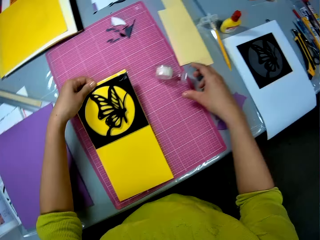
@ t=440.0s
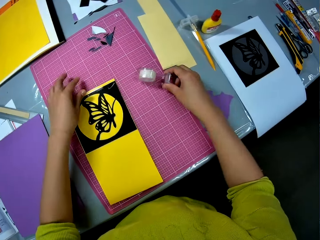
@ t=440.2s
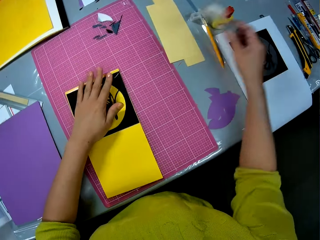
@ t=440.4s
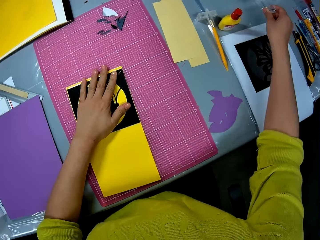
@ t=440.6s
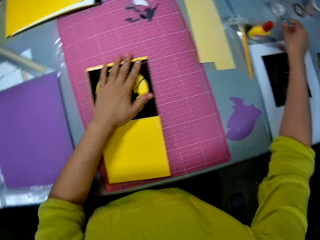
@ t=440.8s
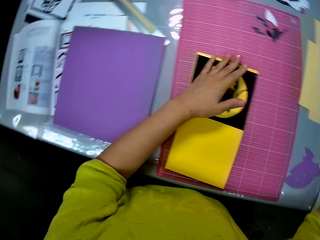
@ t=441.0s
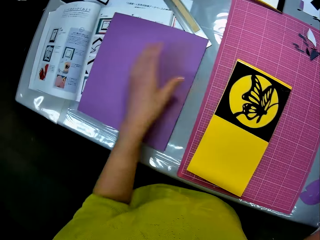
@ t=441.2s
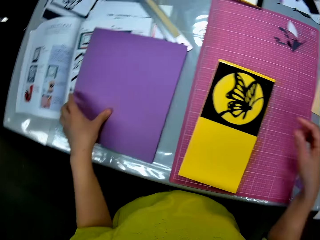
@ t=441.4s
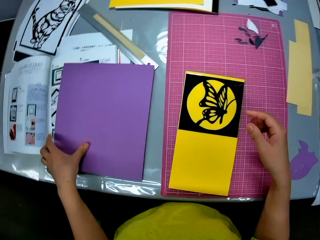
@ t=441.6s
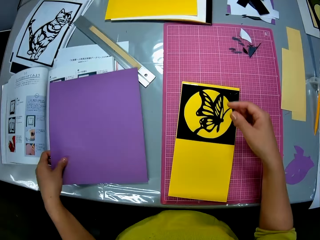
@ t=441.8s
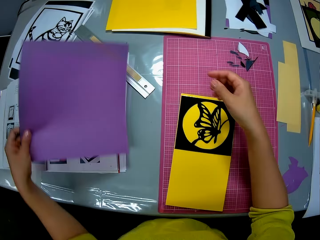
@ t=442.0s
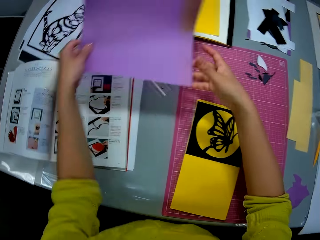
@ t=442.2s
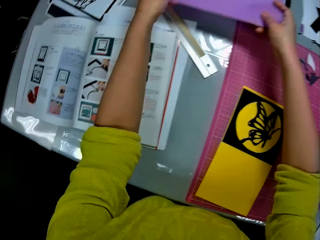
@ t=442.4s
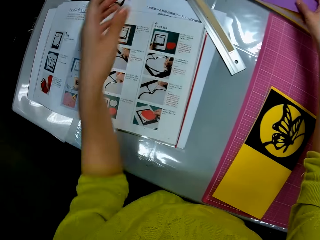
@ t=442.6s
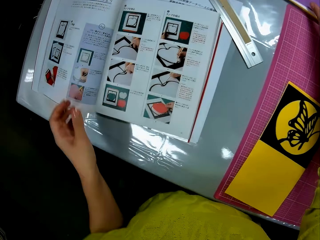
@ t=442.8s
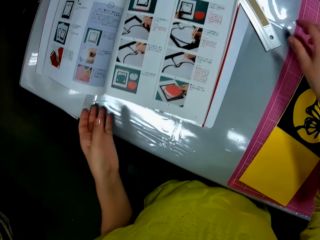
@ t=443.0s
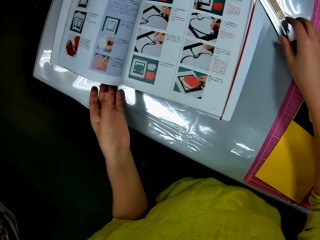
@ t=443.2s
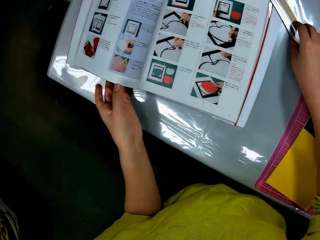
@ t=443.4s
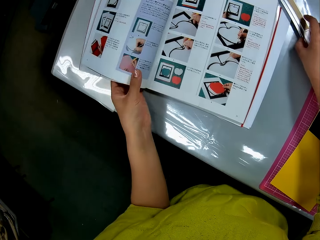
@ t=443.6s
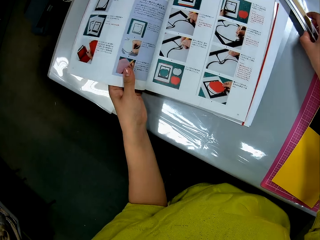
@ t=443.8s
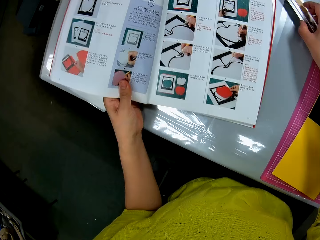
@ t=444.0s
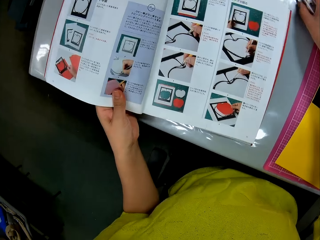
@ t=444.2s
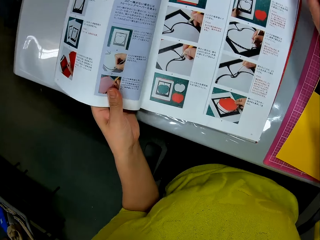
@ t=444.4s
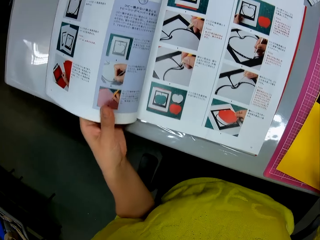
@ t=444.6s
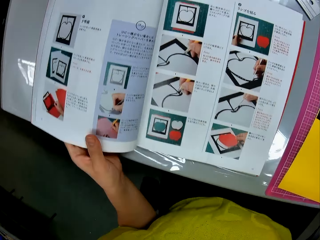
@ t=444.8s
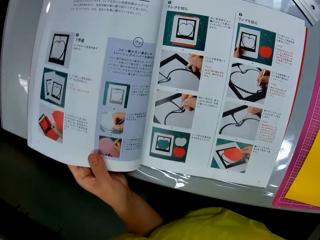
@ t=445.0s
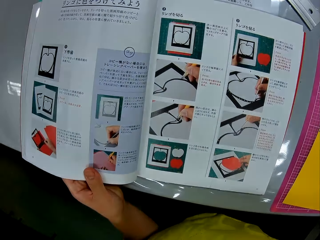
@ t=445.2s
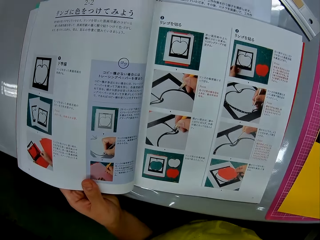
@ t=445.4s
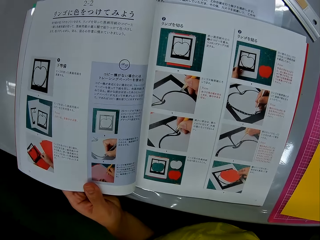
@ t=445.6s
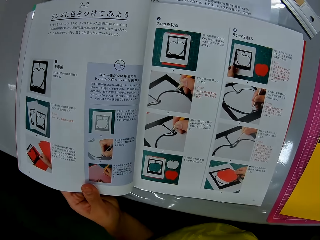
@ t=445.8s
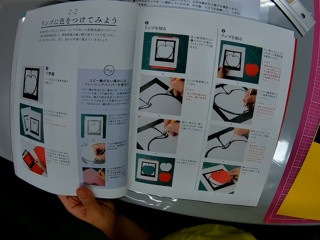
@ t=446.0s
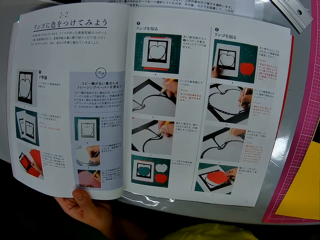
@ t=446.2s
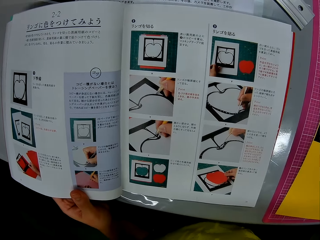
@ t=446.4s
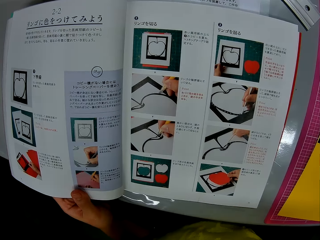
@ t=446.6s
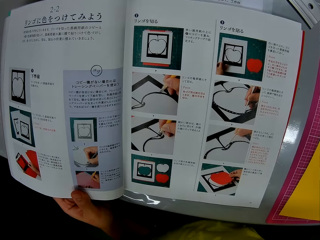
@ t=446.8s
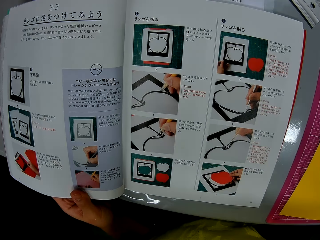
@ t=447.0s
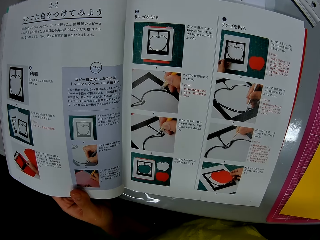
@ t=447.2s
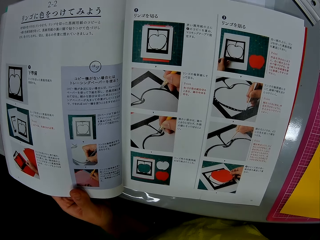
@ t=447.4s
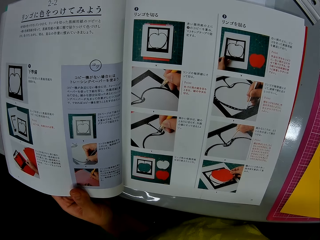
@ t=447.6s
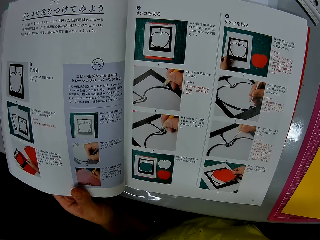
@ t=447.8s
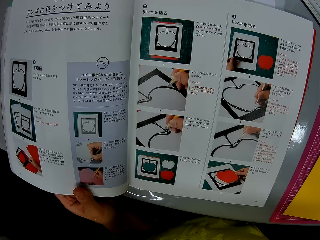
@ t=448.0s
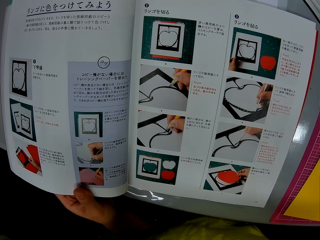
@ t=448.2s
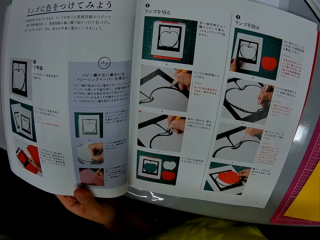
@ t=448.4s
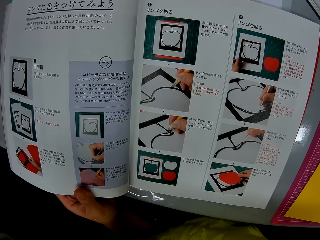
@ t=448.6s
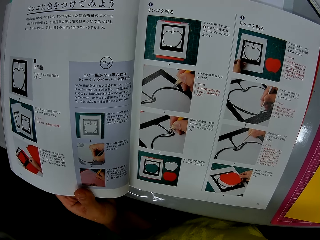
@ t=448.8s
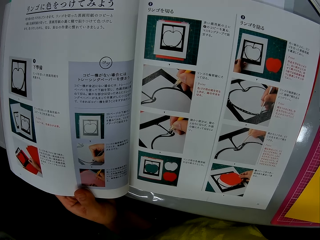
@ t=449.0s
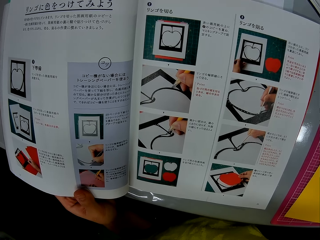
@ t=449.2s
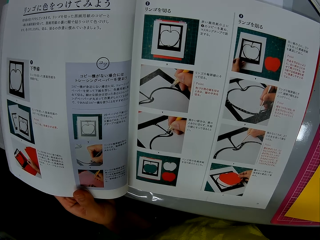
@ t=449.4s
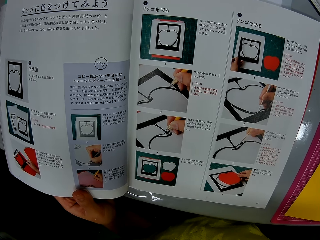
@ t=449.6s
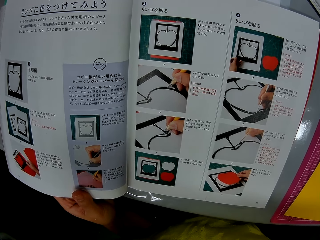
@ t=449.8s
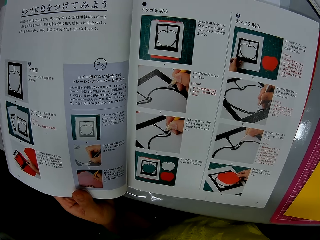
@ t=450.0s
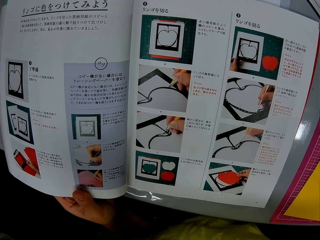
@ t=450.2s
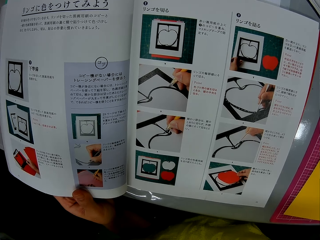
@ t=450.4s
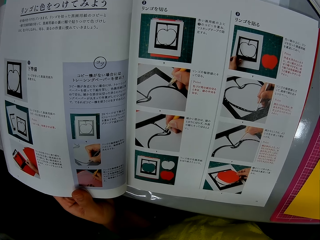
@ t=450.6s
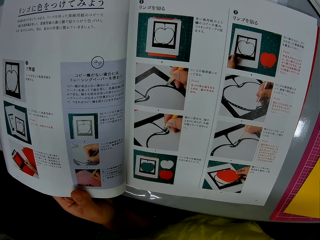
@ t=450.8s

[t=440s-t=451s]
The camera wearer picks up the sellotape dispenser on the cutting mat on the table with her right hand. She lays the paper craft in her hands on the cutting mat on the table. She puts the sellotape on the table. She picks up the purple cardboard on the table with her left hand. She puts the purple cardboard in another position on the table with both hands. She holds the textbook on the table with her left hand and moves the textbook closer to herself on the table. She goes through the textbook.

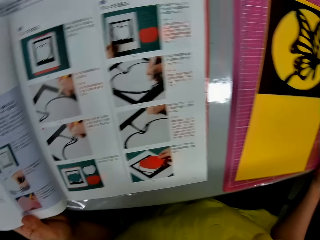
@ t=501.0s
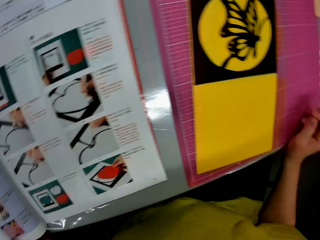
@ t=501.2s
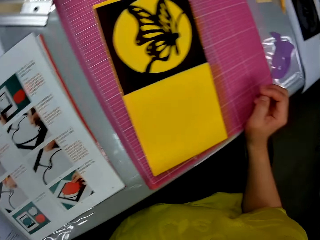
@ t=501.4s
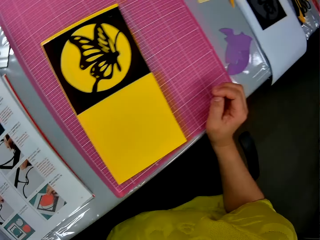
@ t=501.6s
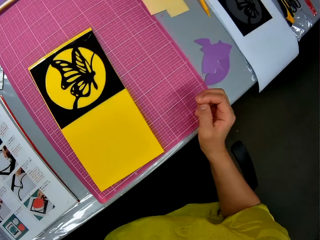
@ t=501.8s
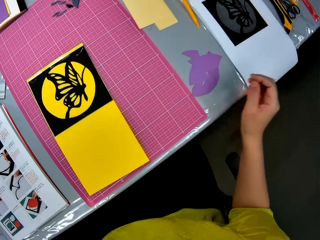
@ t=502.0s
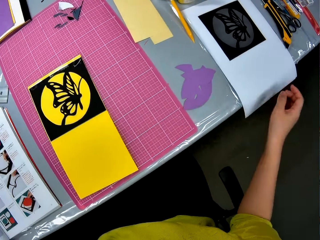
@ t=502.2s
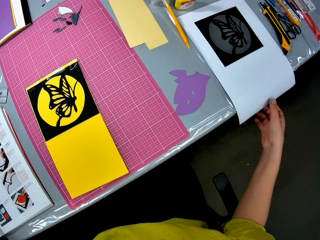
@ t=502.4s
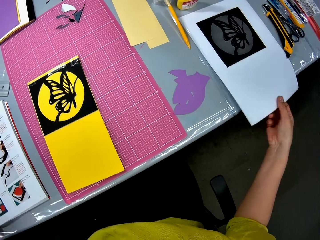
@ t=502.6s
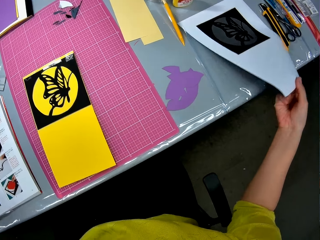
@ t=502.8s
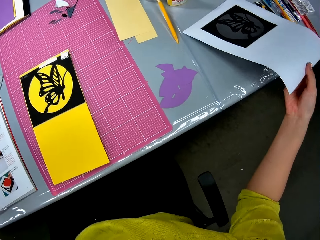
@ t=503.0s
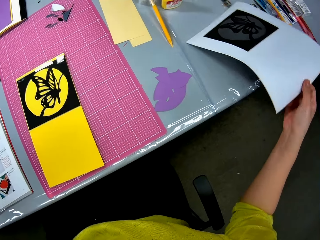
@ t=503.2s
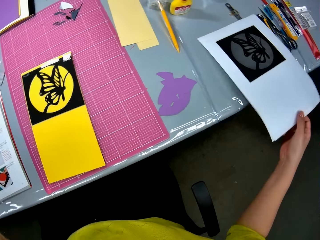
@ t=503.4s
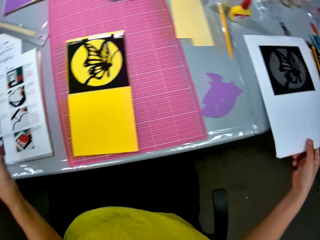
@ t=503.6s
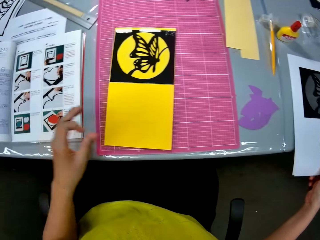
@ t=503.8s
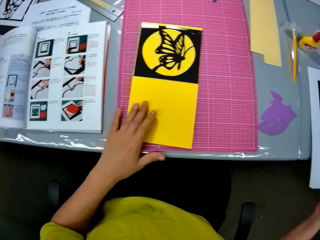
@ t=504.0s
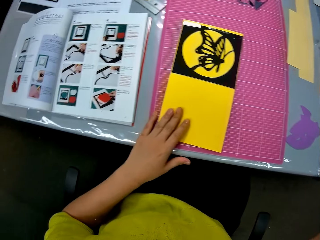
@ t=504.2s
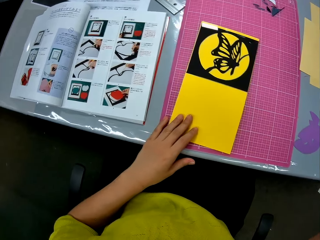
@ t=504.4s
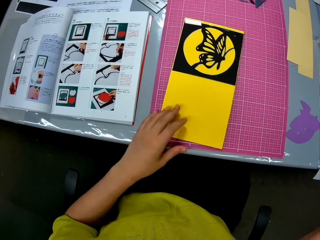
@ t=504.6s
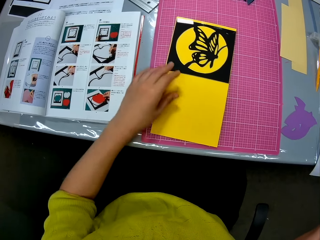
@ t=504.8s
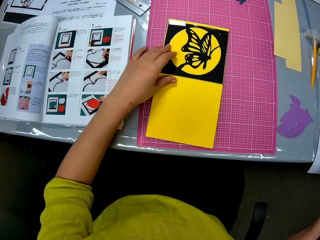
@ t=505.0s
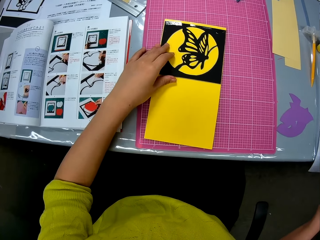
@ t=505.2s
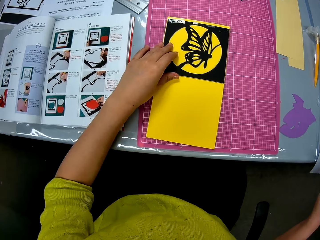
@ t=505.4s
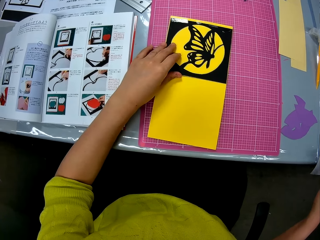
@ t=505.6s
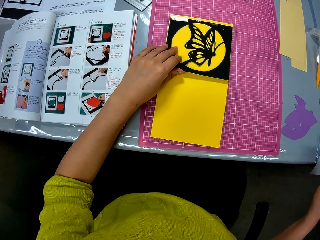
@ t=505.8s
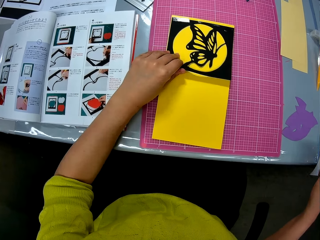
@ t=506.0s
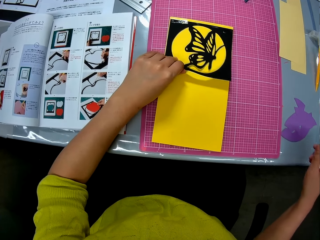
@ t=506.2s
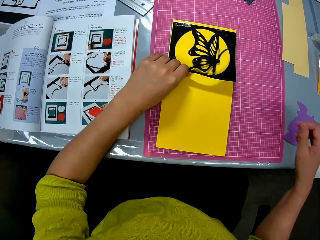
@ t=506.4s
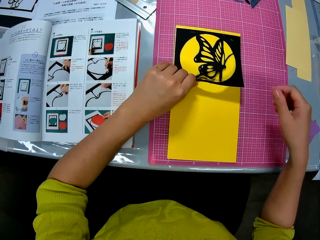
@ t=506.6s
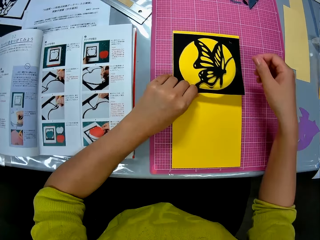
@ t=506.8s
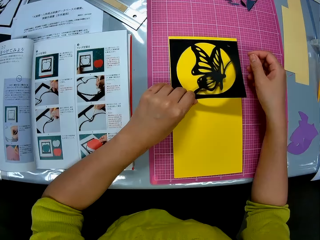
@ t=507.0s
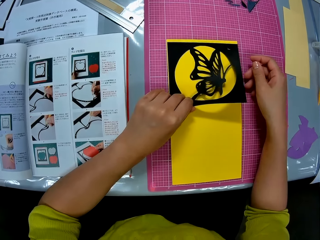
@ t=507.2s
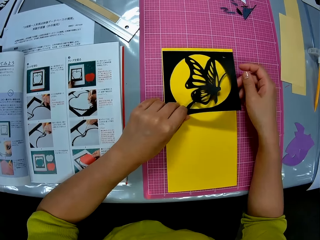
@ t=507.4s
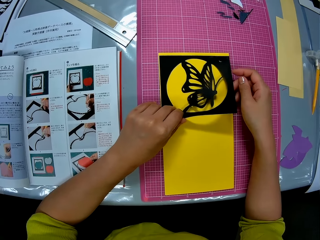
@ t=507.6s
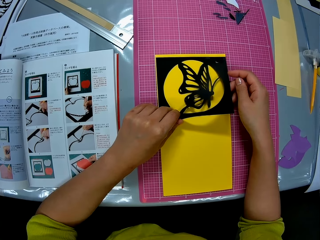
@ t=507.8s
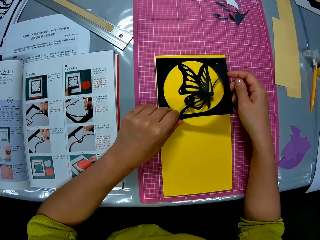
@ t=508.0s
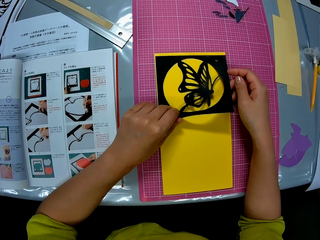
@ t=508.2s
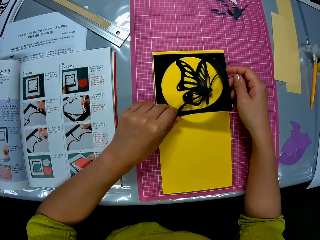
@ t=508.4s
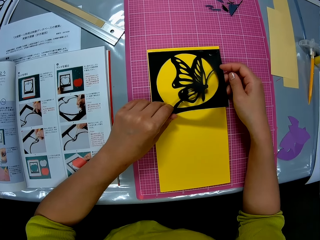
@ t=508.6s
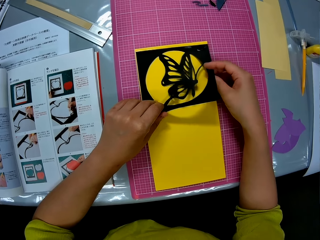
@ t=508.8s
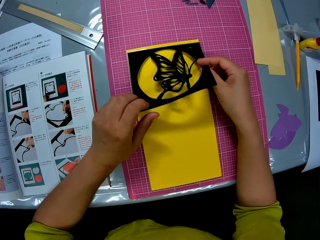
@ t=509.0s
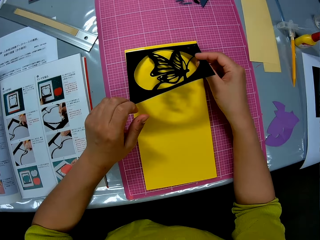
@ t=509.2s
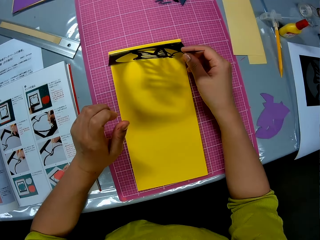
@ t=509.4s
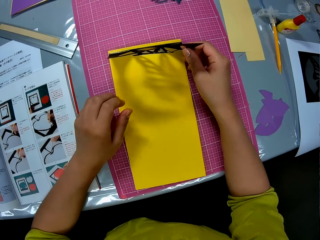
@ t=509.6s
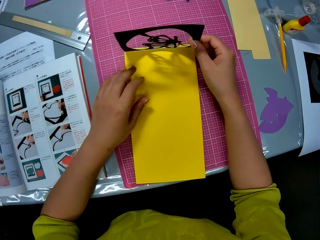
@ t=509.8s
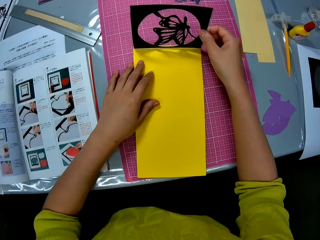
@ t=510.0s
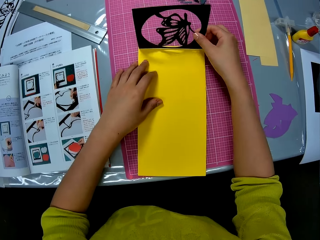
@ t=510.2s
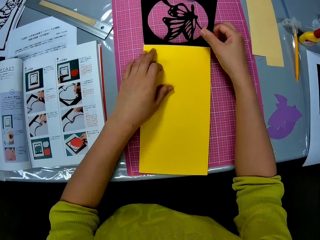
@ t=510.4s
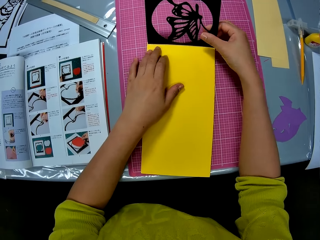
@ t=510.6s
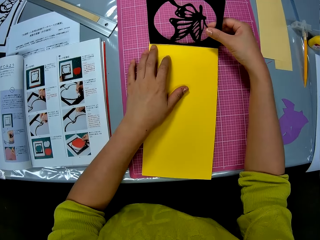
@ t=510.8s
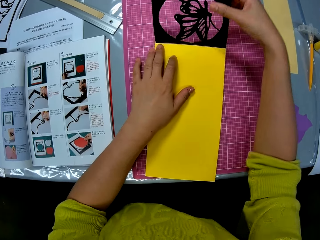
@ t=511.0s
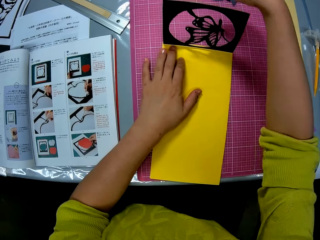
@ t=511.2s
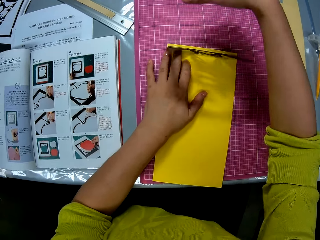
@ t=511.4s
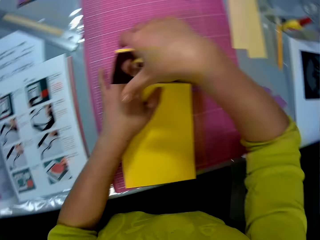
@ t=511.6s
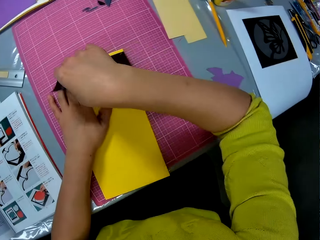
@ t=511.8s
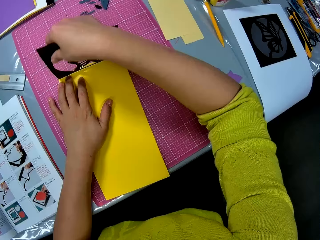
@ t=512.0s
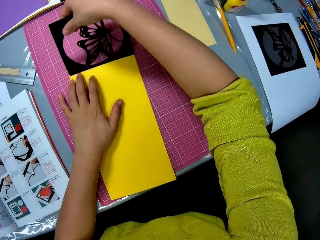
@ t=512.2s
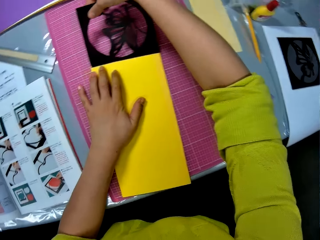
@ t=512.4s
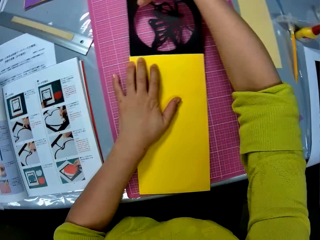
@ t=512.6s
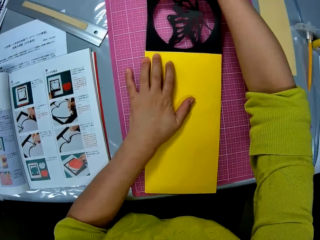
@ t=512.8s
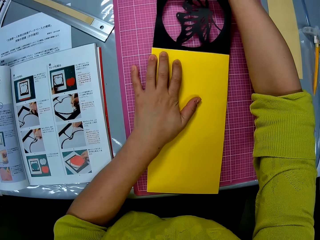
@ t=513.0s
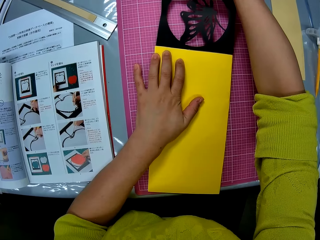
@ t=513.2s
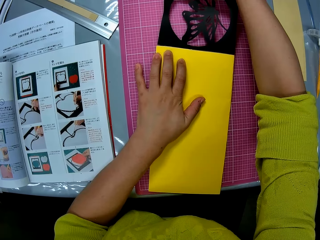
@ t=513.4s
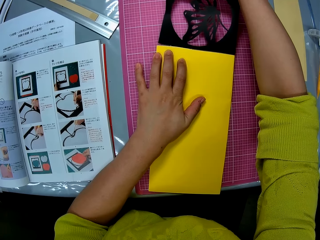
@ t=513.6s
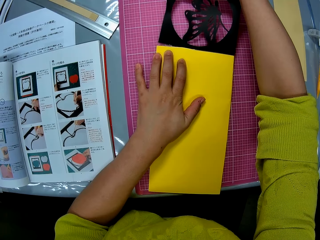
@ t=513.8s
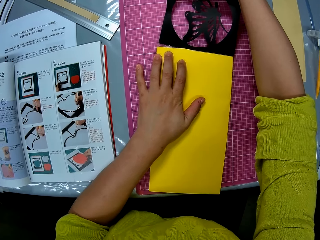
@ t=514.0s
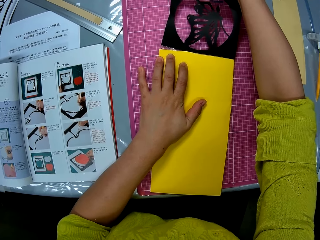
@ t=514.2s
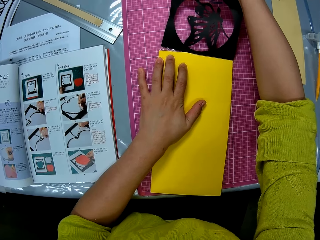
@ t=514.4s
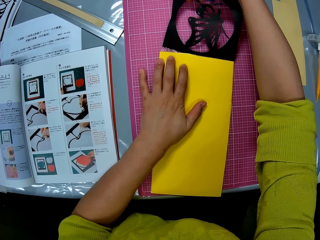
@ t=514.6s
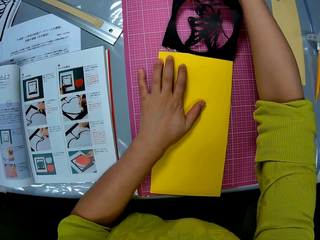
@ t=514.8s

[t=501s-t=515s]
The camera wearer lifts a paper on the table with her right hand. She lowers the paper to the table. She puts her left hand on the paper craft on the cutting mat on the table. She removes the sellotape from the cardboard paper. She lifts the butterfly cutout on the paper craft with her left hand. She holds the paper craft with both hands. She detaches the butterfly cutout from the yellow cardboard.
